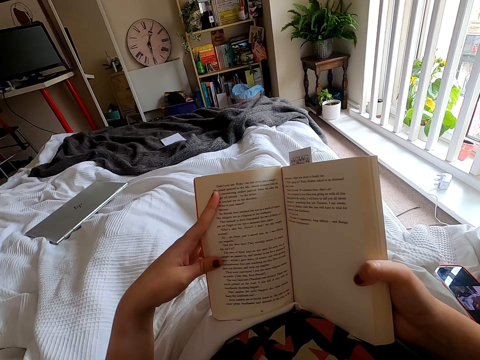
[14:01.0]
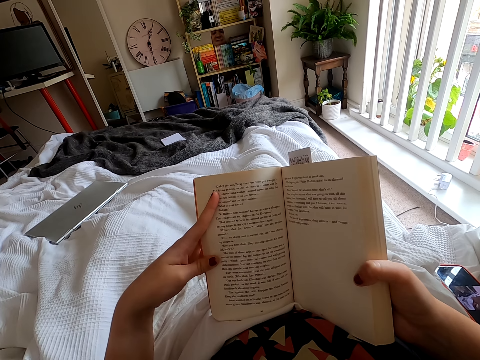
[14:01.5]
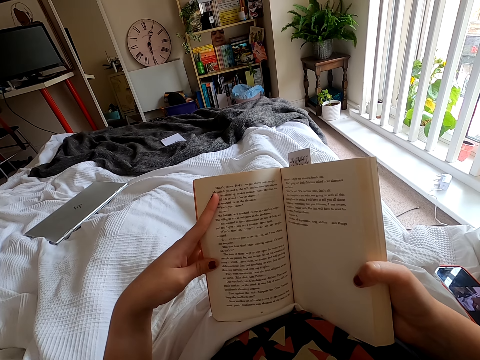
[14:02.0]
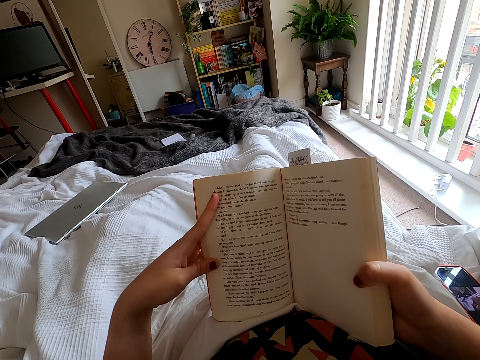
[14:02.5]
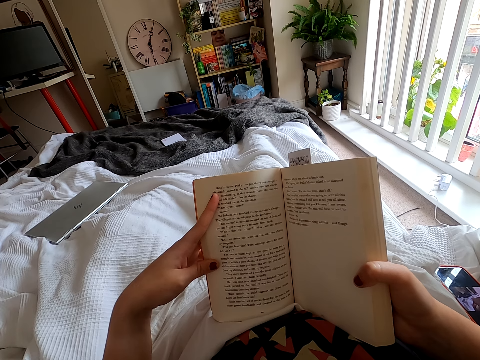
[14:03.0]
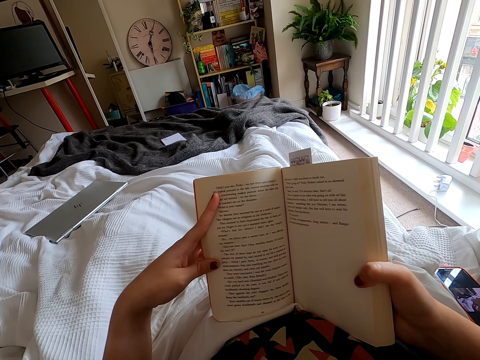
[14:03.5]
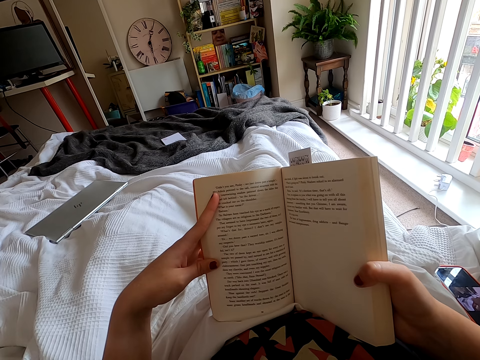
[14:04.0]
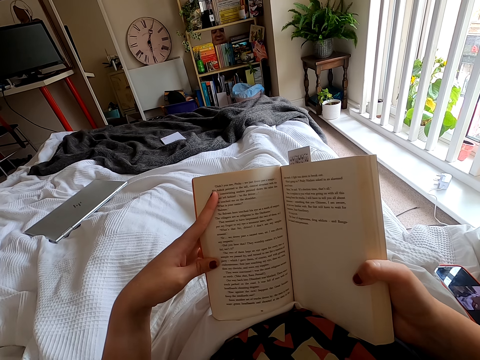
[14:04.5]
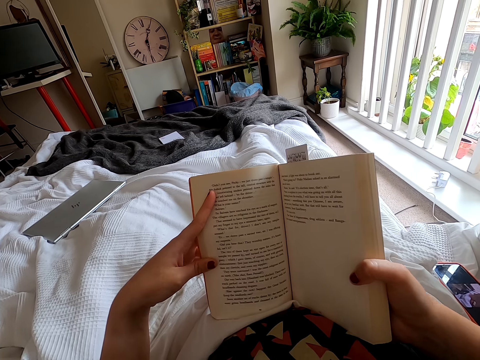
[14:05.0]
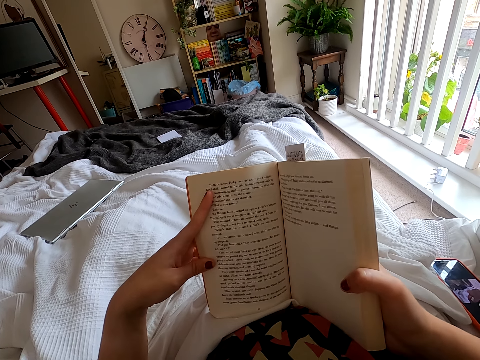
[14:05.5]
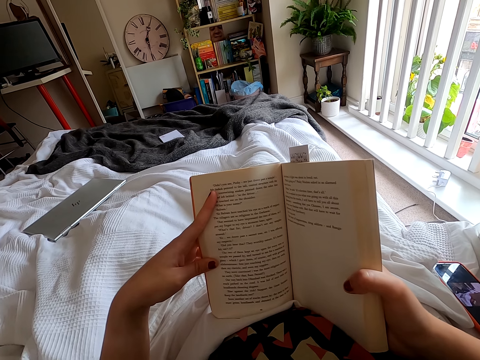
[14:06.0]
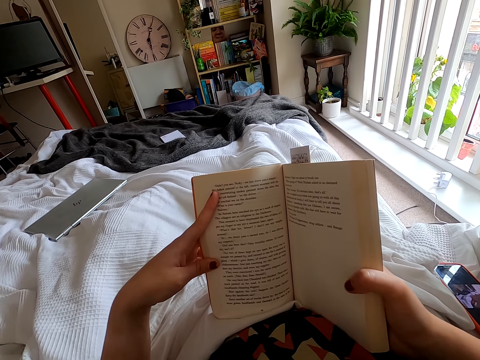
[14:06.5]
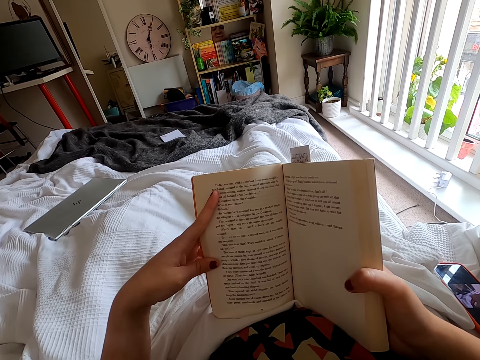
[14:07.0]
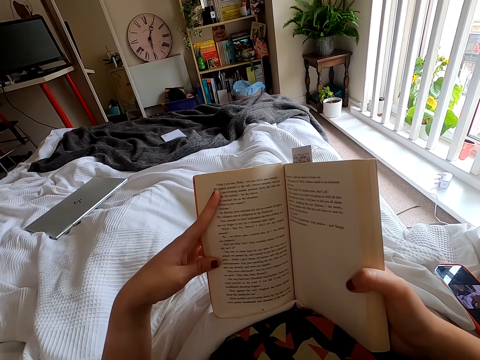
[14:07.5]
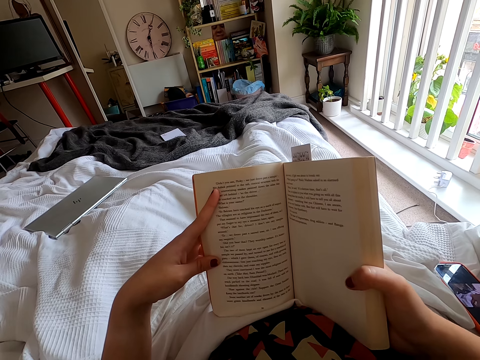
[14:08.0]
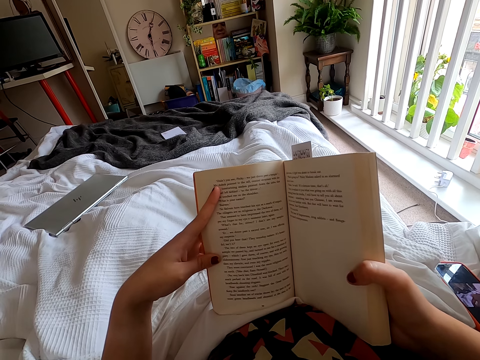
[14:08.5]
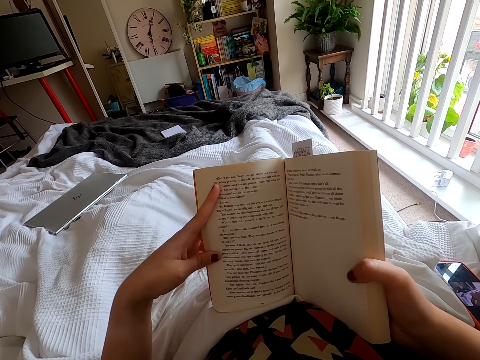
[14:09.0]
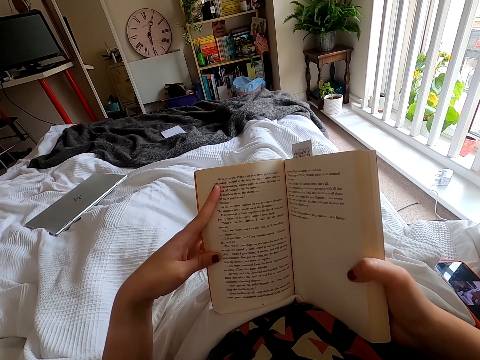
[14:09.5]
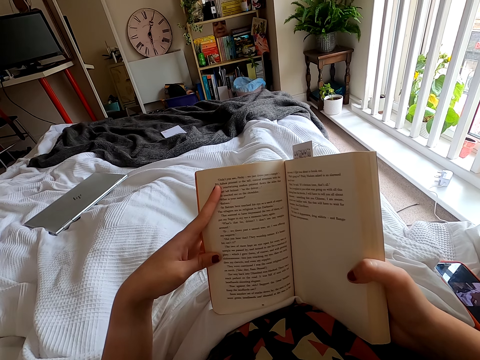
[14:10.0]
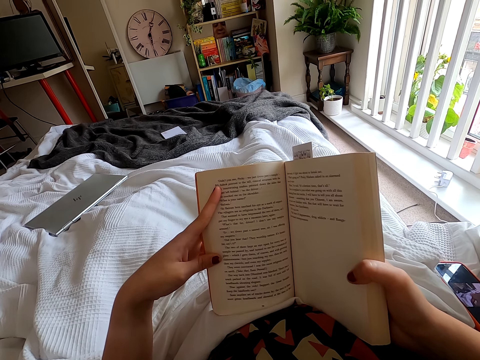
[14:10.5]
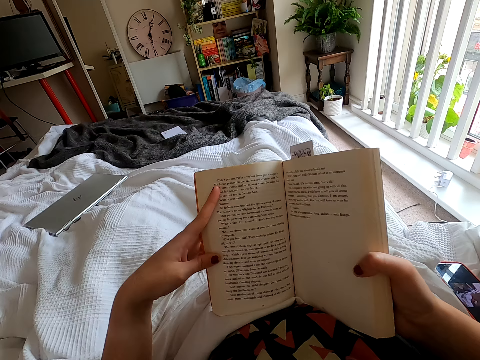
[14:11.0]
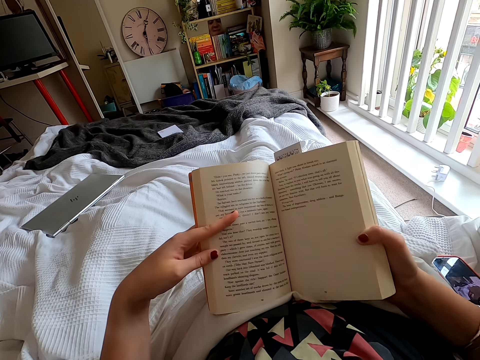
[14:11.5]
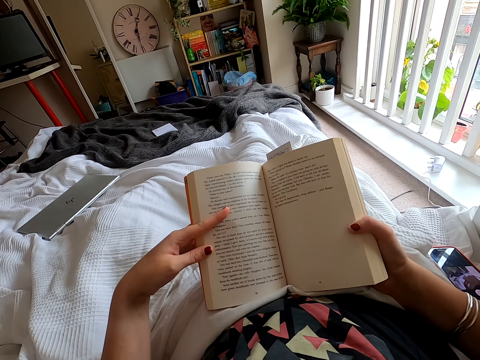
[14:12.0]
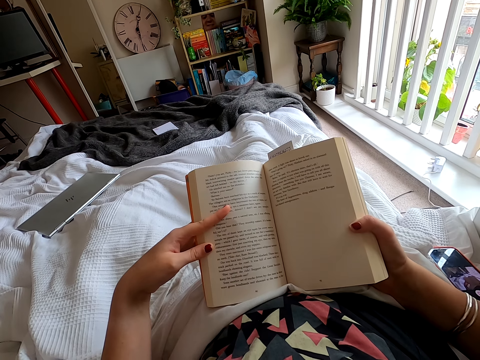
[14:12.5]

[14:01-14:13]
The camera wearer peruses a book. They move the book.

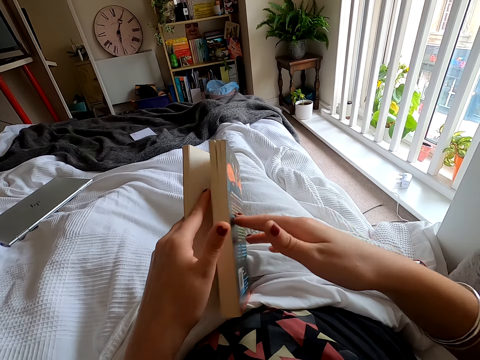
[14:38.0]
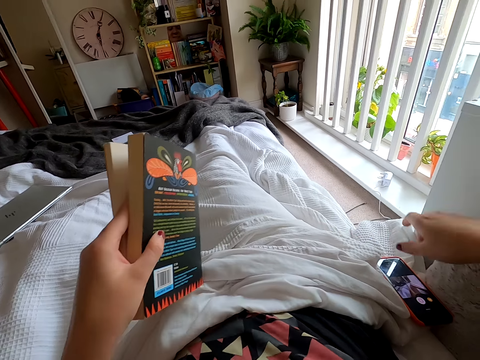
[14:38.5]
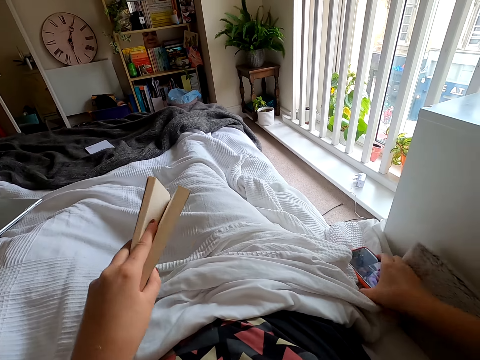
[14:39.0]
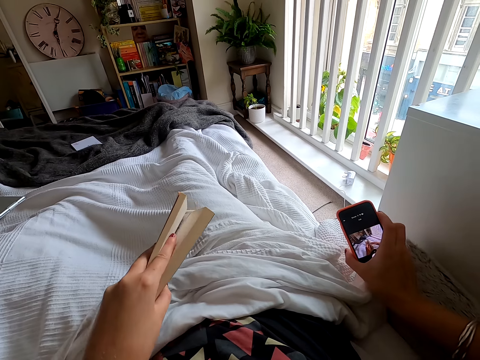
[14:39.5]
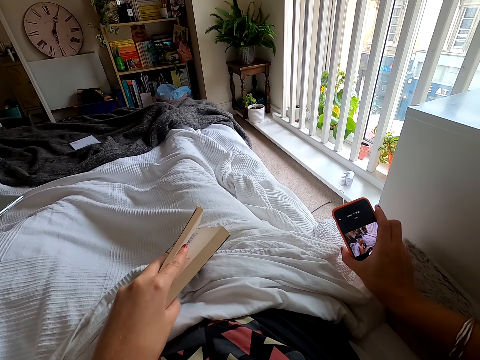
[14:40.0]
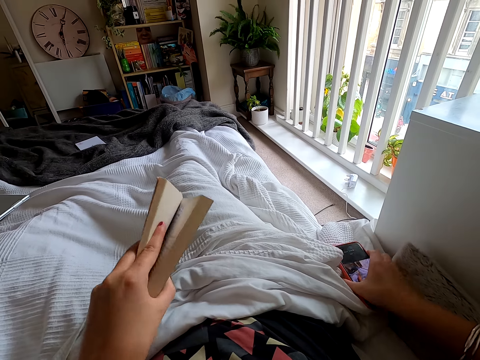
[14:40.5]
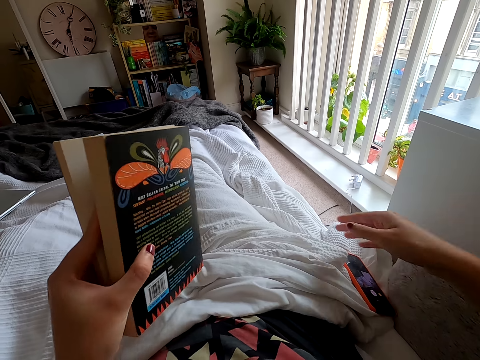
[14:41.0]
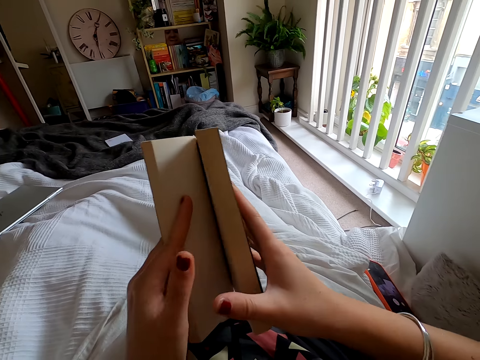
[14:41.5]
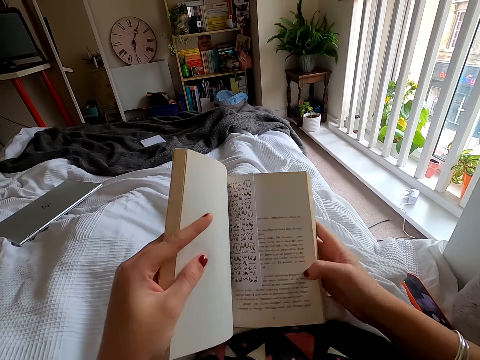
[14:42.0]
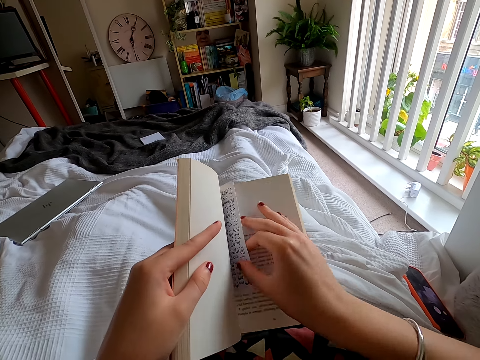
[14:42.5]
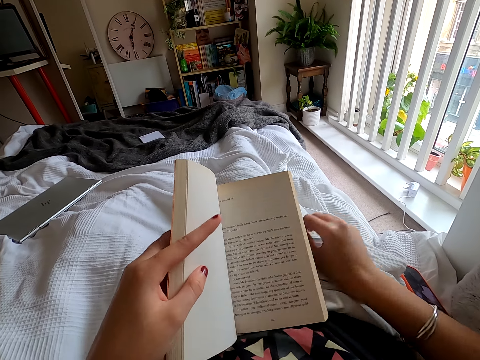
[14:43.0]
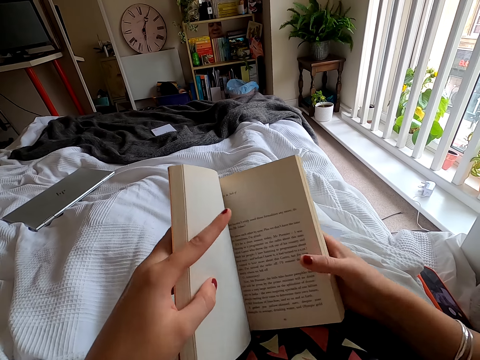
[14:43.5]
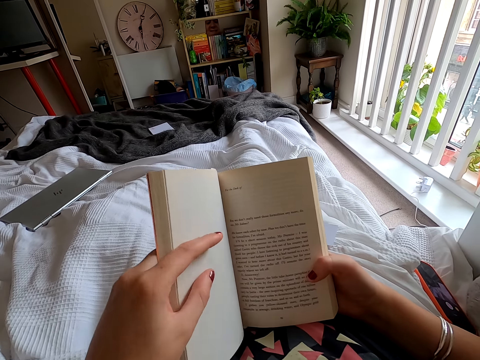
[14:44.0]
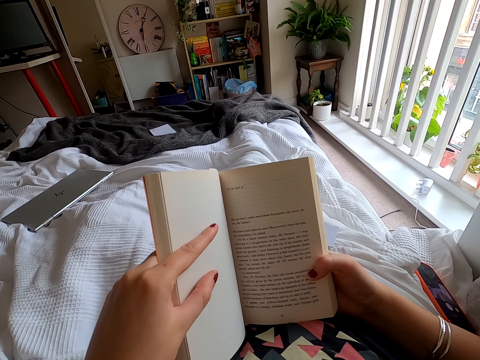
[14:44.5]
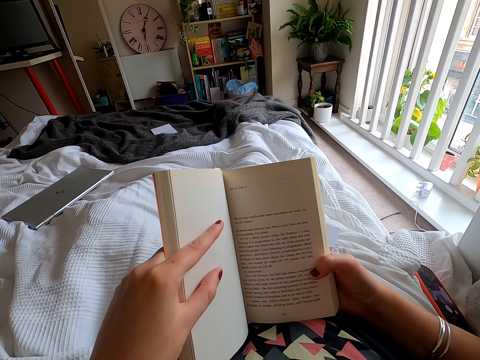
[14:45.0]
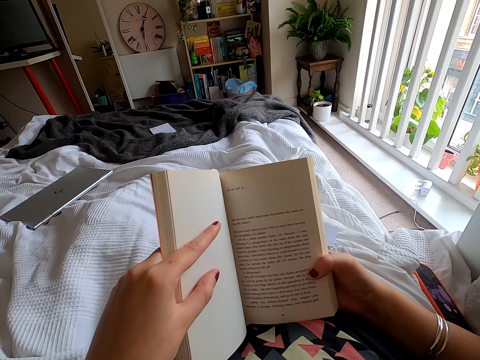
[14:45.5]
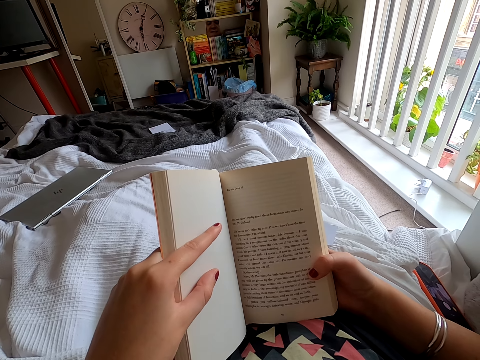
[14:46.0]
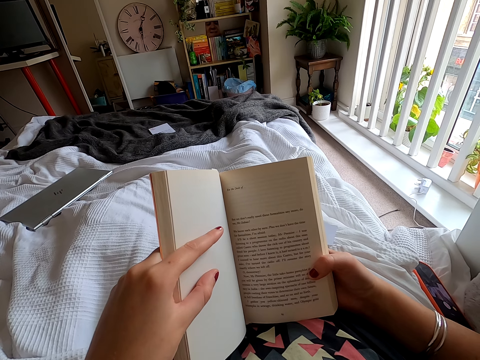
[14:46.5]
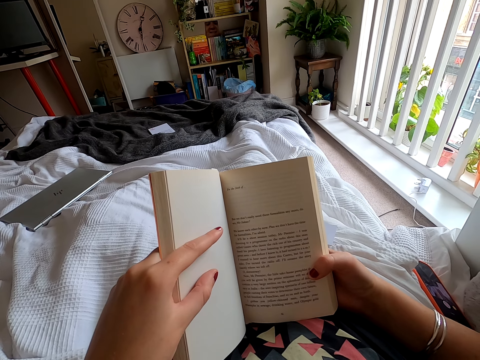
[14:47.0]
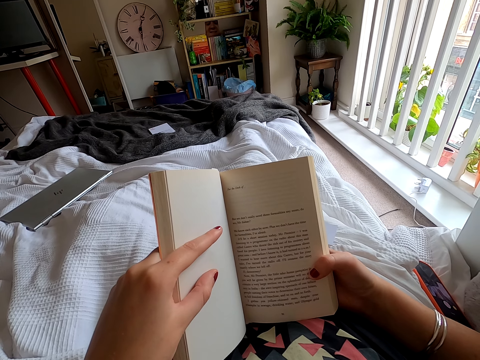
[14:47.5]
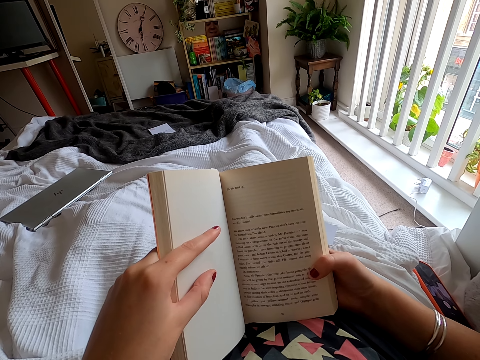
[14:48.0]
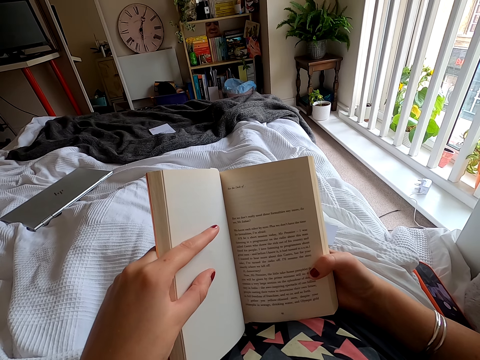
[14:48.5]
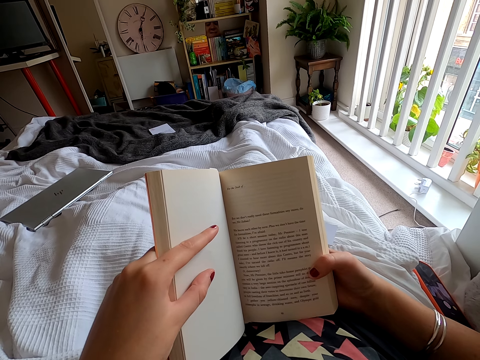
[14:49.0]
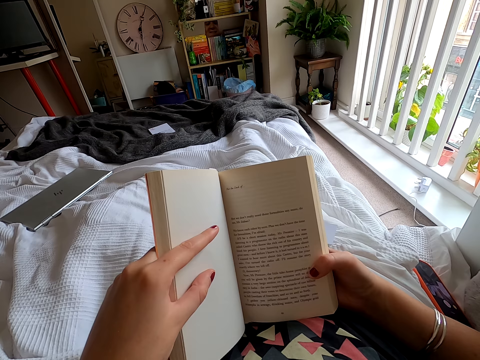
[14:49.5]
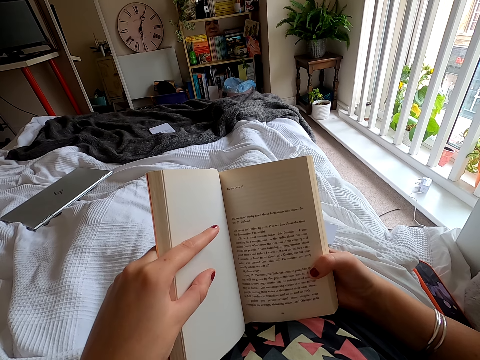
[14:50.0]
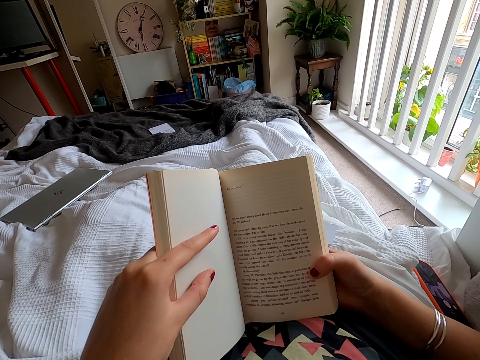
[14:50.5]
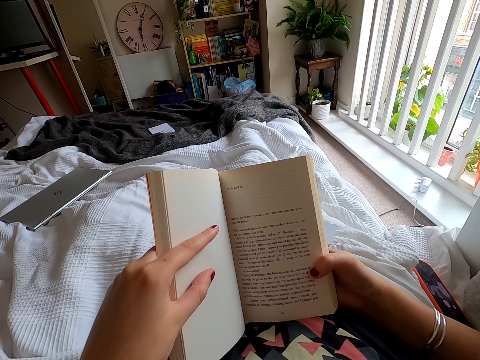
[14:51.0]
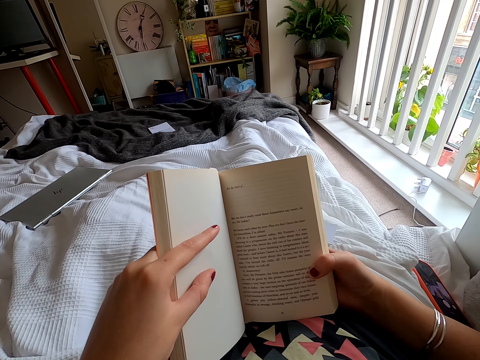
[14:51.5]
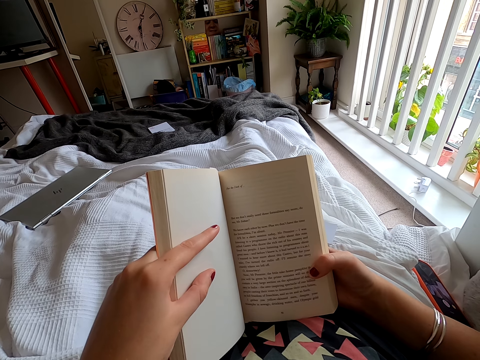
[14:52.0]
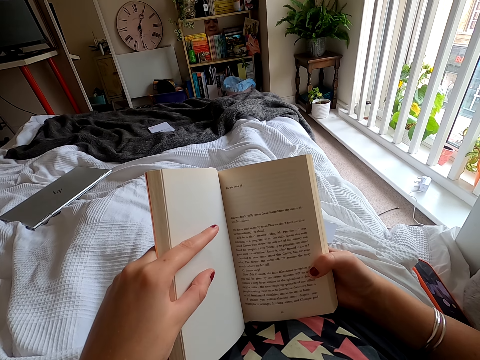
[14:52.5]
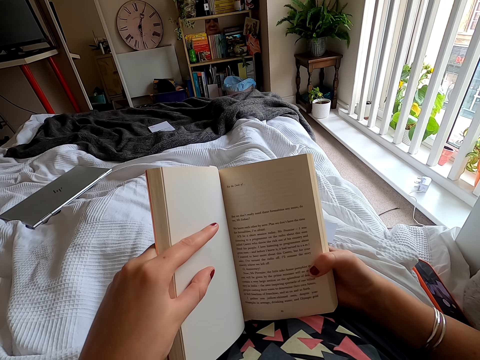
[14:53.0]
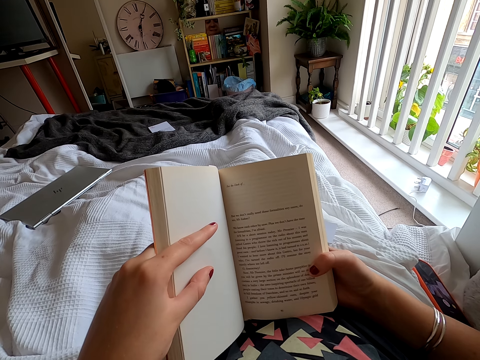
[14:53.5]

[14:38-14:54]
The camera wearer closes the book. They pick up the phone. They watch a video on the phone. They put the phone on the bed. They open the book. They take a paper in the book. They put the paper on the bed. They read the book. They hold the book. They peruse the book.
